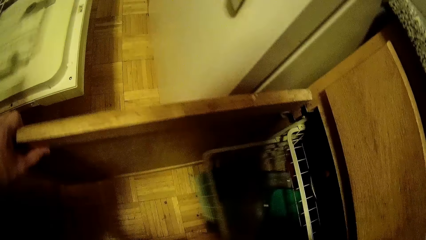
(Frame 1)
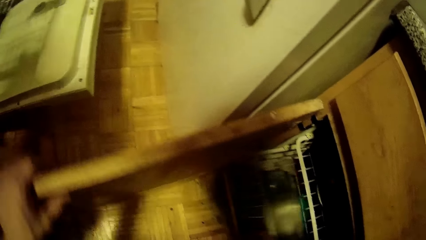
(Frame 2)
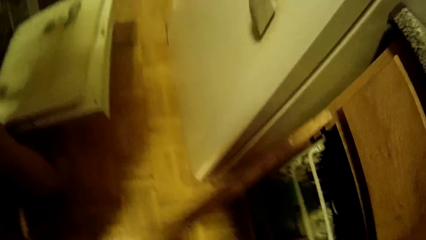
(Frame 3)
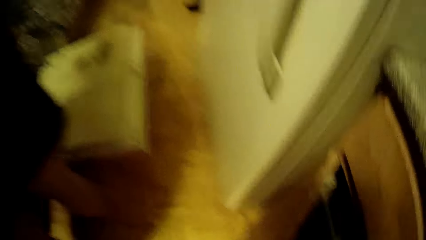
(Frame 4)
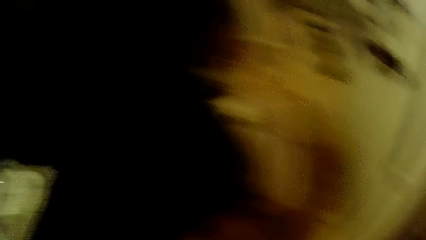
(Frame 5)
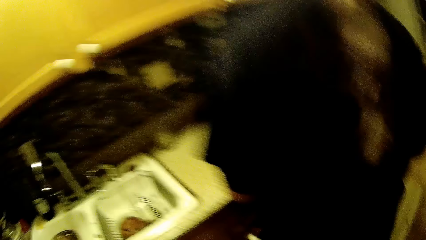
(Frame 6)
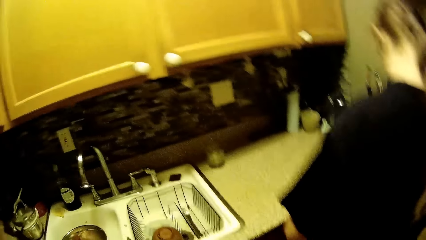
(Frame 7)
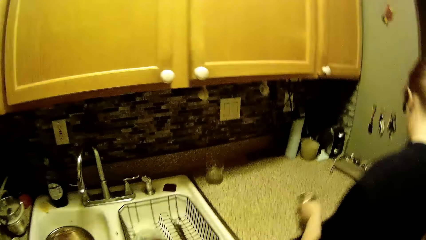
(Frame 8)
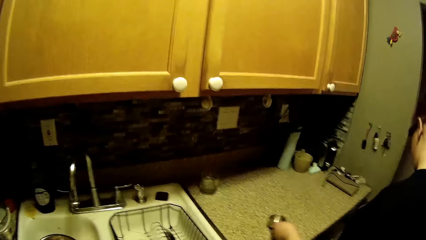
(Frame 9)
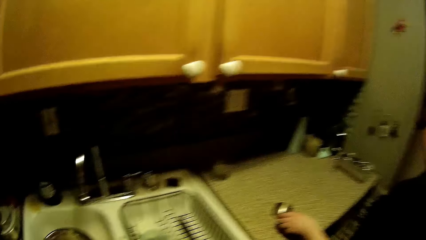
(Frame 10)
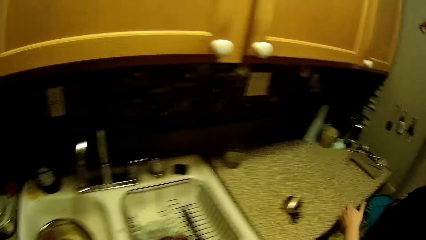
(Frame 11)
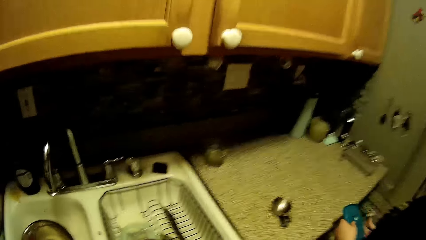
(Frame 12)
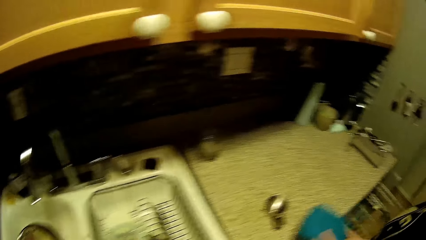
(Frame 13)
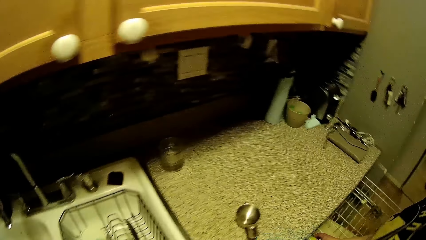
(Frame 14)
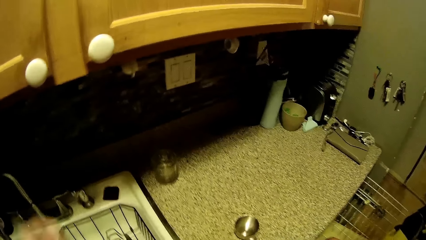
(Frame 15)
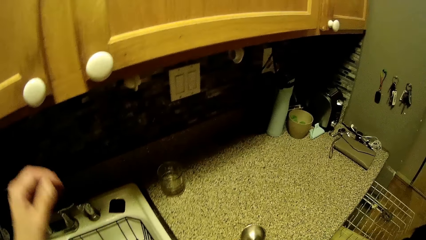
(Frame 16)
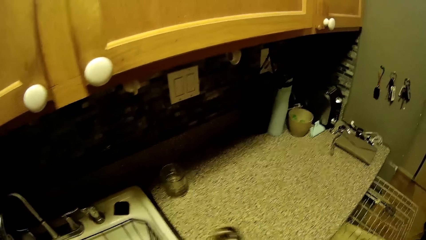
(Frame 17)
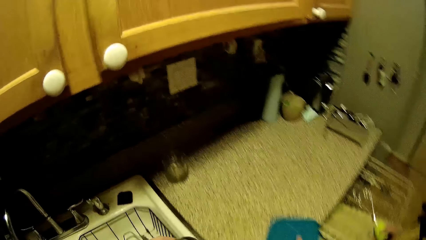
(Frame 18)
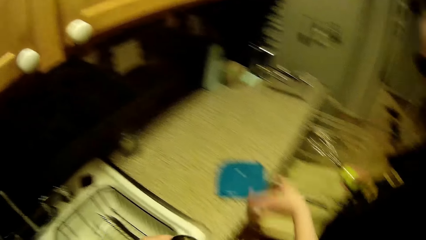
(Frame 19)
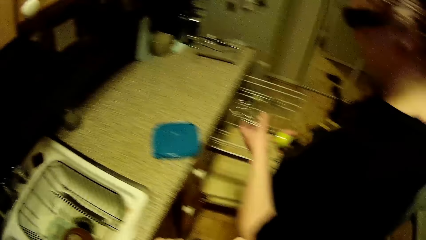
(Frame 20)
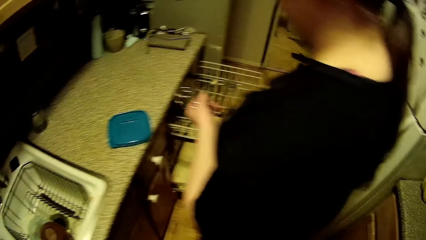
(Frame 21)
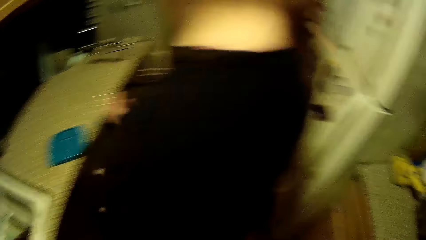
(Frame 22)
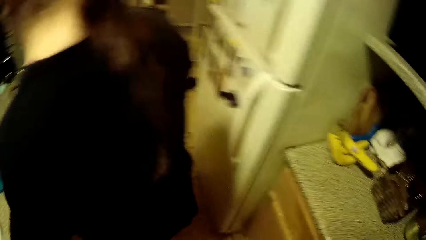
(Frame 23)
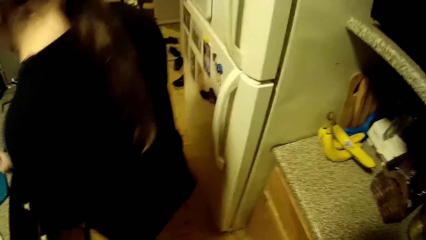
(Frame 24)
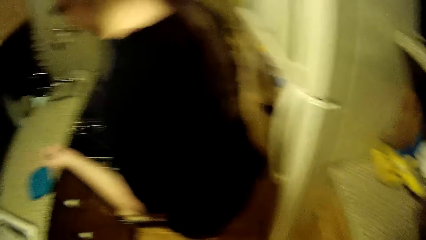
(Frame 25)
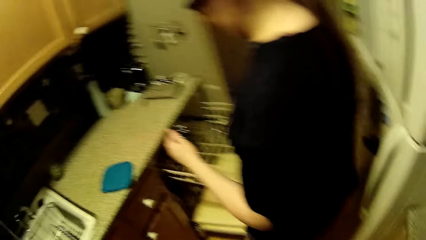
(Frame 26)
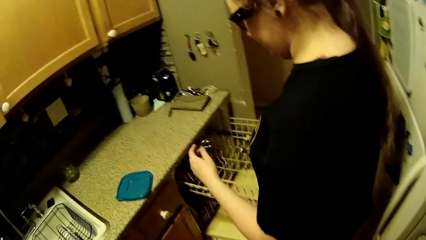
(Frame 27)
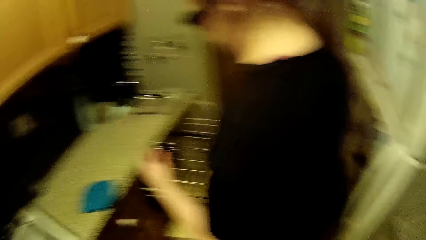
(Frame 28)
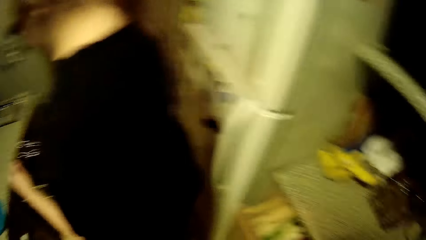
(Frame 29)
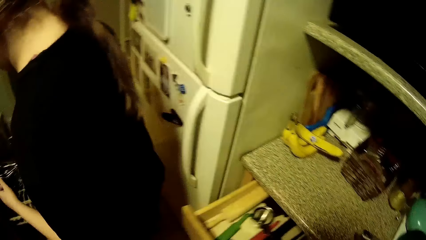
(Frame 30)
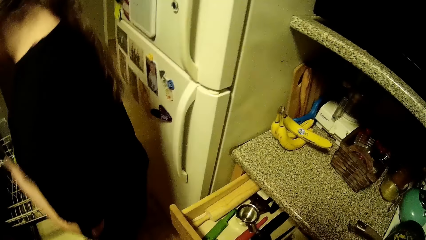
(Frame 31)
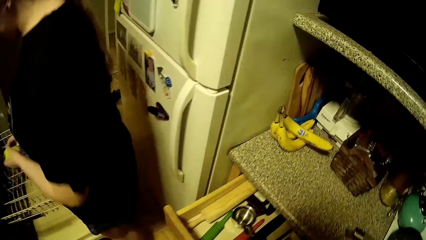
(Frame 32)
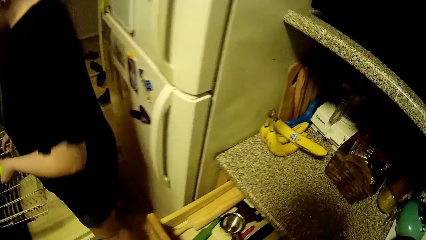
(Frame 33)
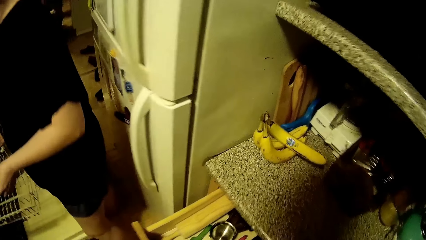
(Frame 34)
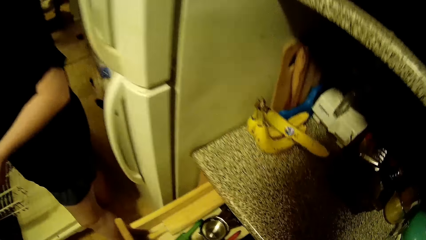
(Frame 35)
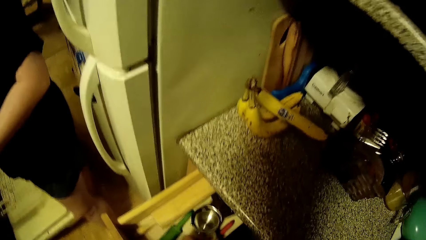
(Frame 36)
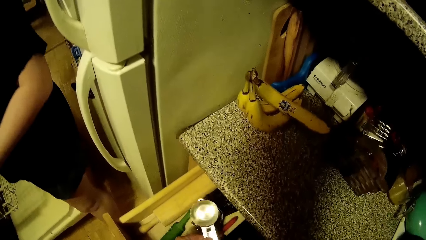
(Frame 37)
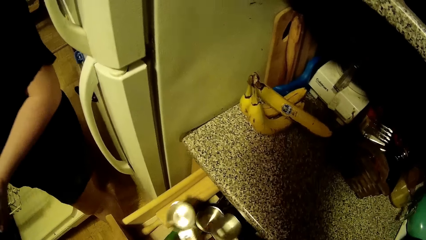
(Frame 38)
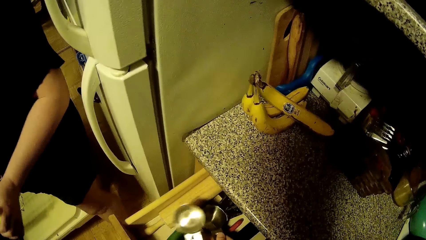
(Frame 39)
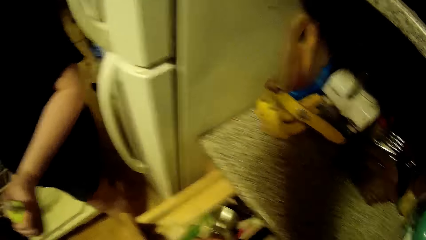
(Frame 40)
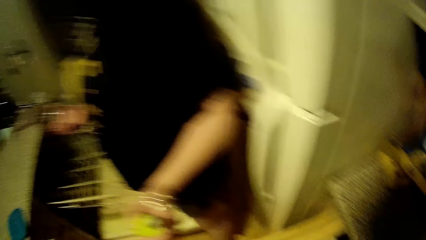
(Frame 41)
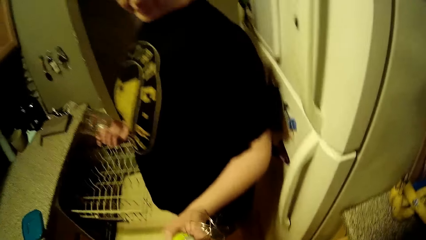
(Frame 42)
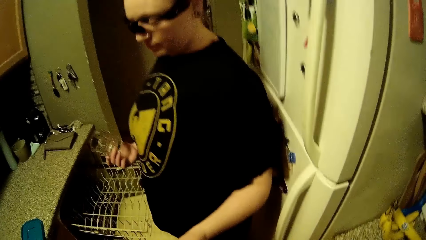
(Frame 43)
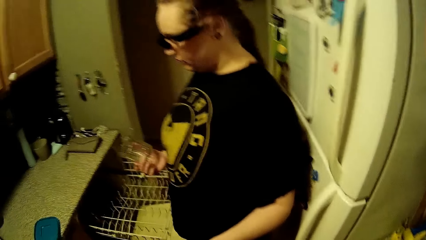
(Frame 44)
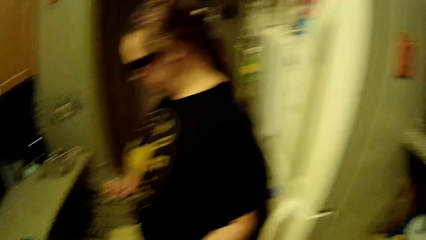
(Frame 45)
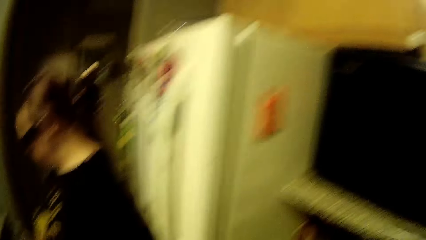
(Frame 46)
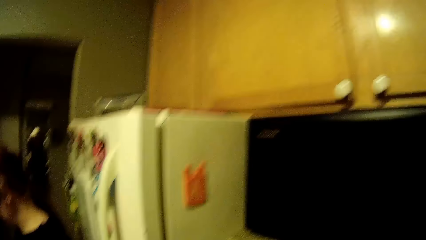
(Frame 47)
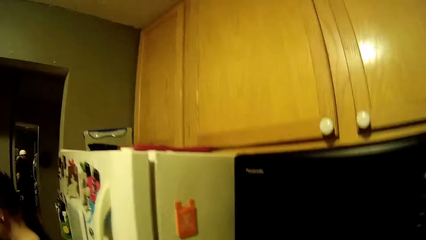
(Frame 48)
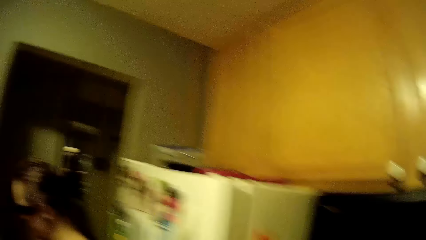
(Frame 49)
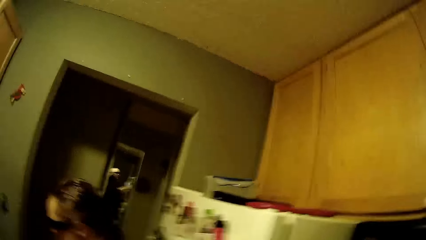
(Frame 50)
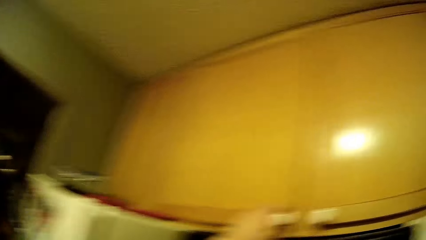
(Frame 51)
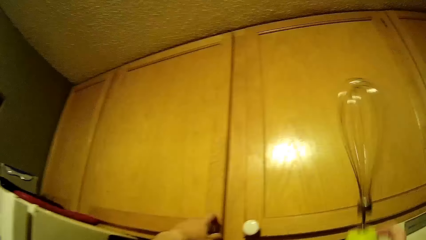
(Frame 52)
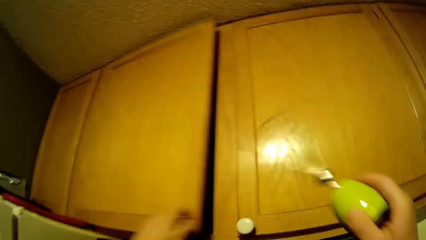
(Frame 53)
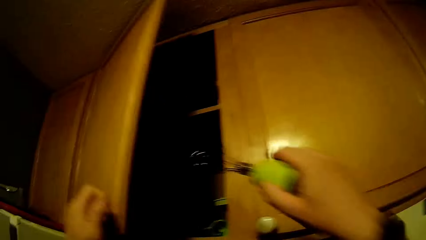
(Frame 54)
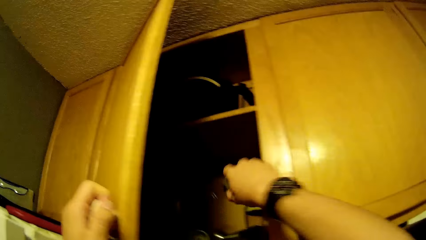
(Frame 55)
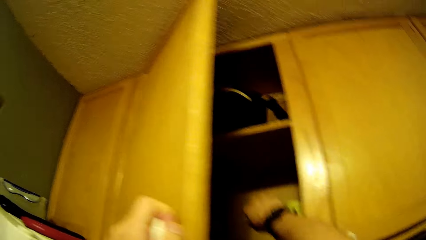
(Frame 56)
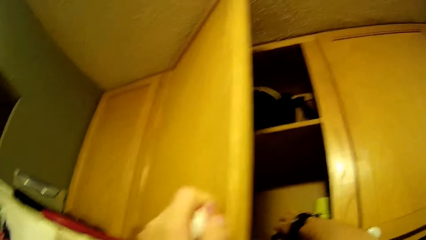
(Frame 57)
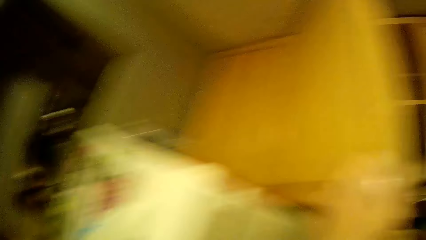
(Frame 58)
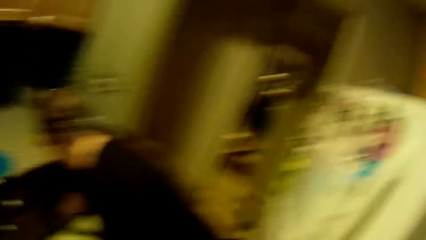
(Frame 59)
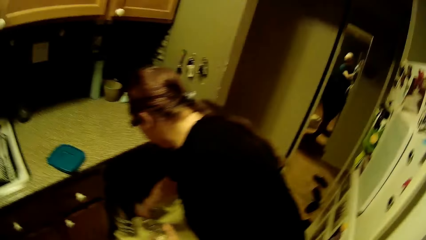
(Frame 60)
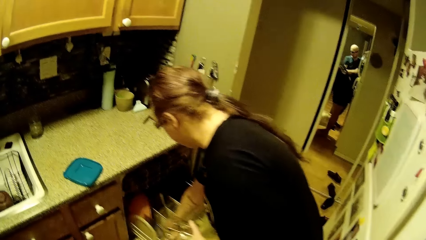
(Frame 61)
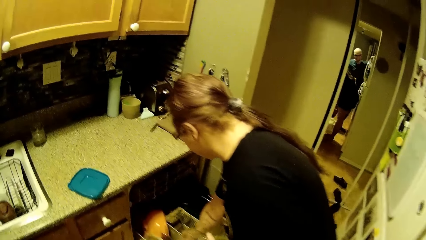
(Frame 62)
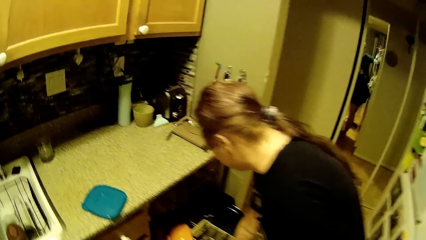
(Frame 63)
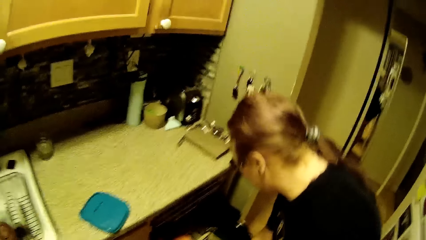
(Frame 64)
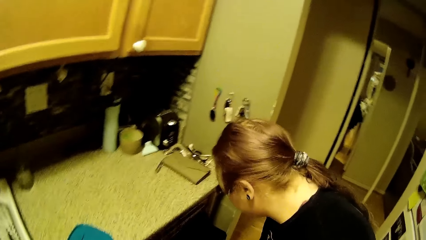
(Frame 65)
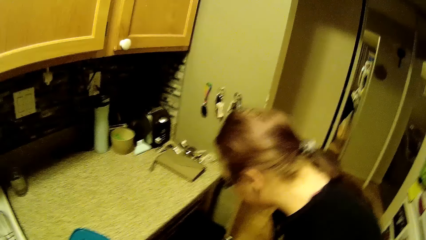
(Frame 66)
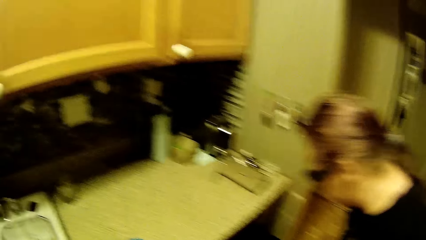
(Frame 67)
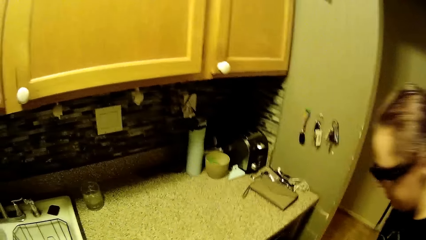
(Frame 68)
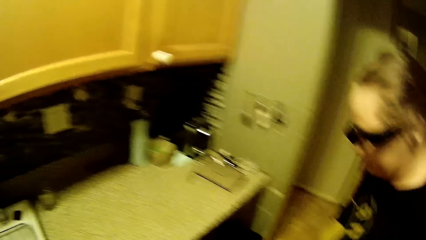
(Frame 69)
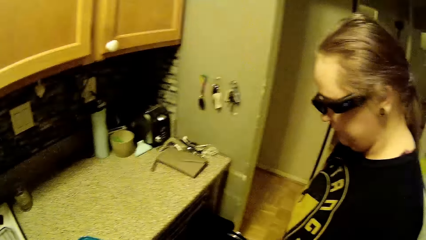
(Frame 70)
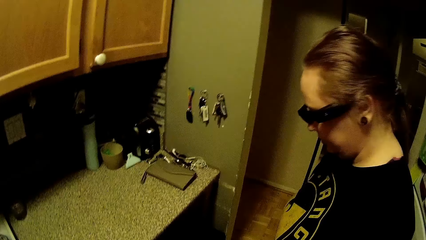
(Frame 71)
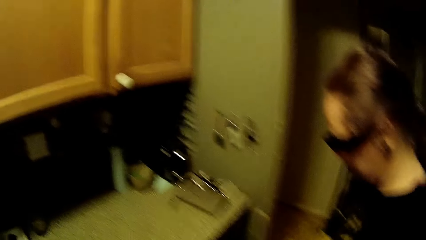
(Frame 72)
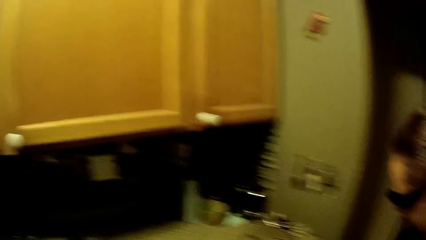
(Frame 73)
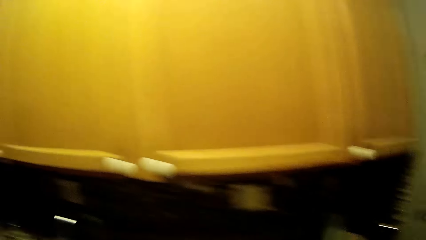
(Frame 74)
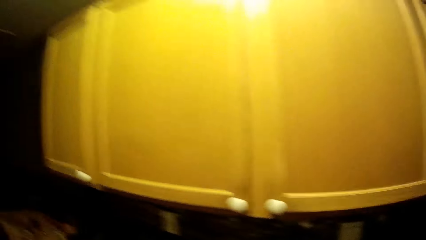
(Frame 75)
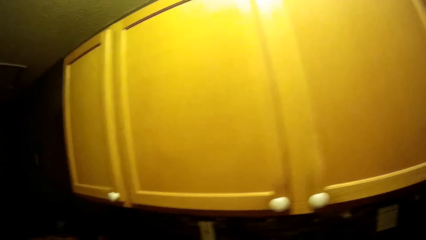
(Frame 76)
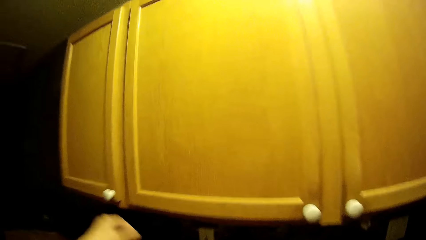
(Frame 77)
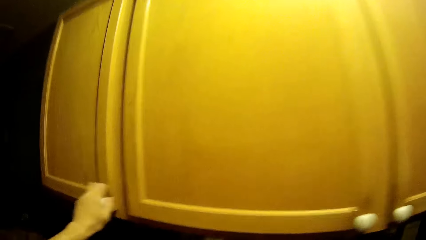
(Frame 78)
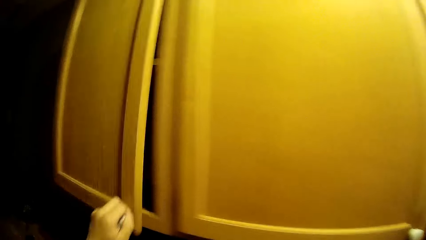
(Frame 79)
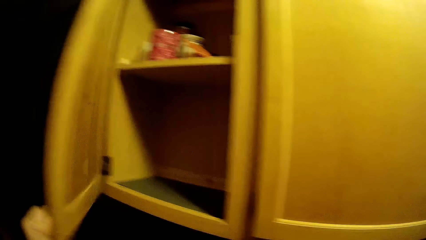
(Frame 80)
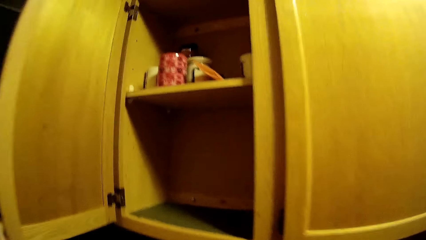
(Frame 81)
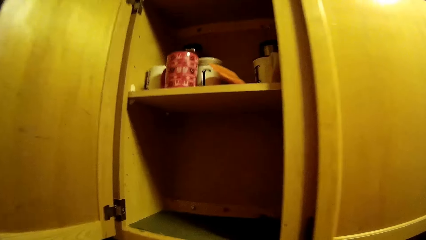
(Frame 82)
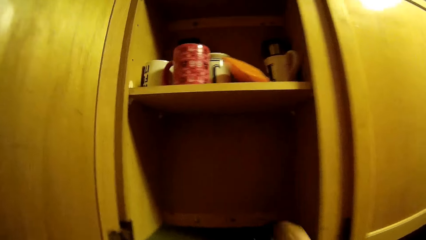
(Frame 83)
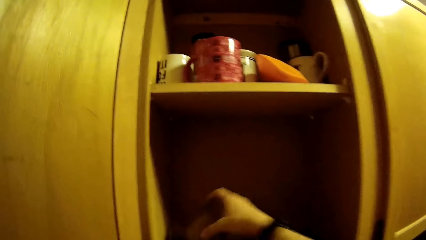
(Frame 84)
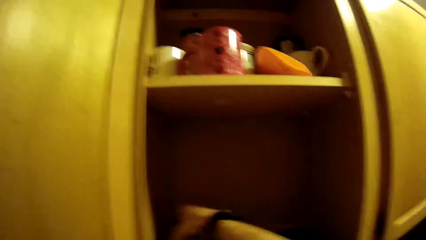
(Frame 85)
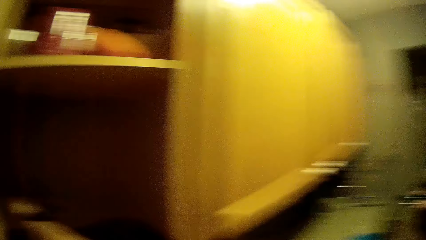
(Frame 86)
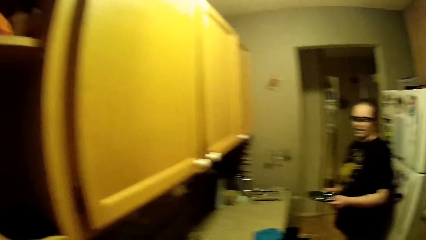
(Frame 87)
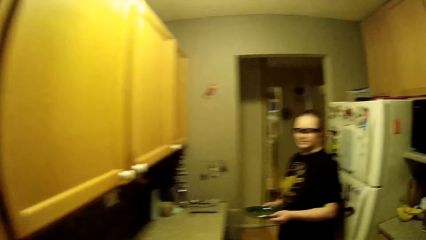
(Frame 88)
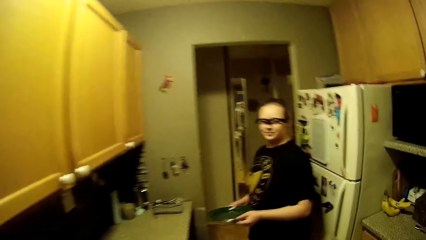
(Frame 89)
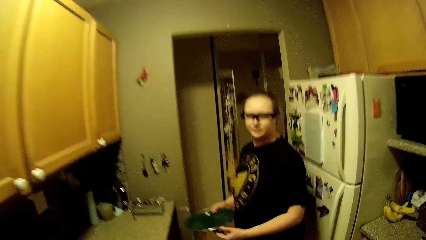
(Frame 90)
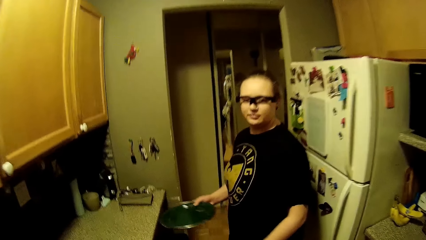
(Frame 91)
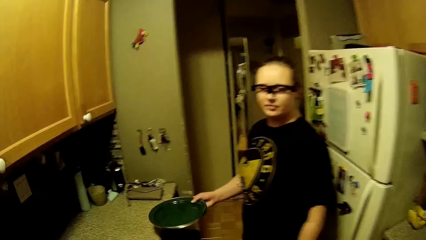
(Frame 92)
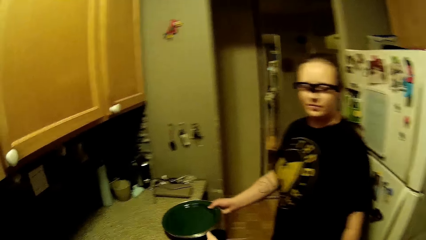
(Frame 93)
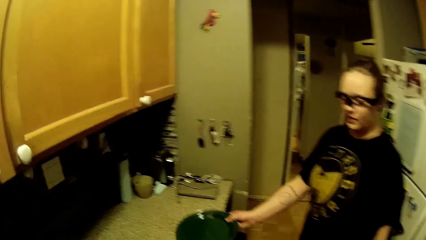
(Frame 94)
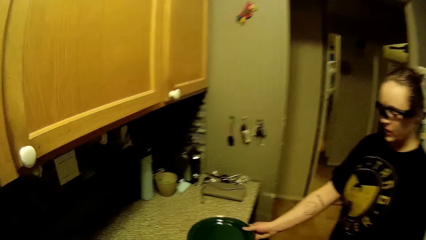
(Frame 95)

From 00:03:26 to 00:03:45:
The camera wearer pushes the dish drainer with his right hand. He closes the door of the cabinet with his left hand. He places a cup on a surface. The woman drops a measuring cup on the cabinet top with her left hand. She passes a plate lid to her left hand. The camera wearer lifts his hand and drops his hand. The woman drops the plate lid on the cabinet top with her left hand. The camera wearer holds a tool. The woman touches the whisk in her right hand with her left hand. The camera wearer opens a cabinet drawer or cupboard shelf with his left hand. The woman passes the whisk from her right hand to her left hand. The camera wearer arranges some measuring spoons in the cabinet drawer with both hands. The woman passes the whisk in her left hand to the camera wearer. The camera wearer closes the cupboard shelf. He opens the upper kitchen cabinet with his left hand. He places the whisk in the upper kitchen cabinet with his right hand. The woman pulls the dish drainer with her right hand. The camera wearer walks. He opens the upper kitchen cabinet with his left hand. He places a cup in the upper kitchen cabinet with his right hand. He walks.
